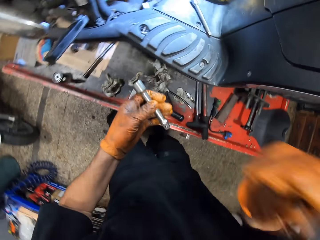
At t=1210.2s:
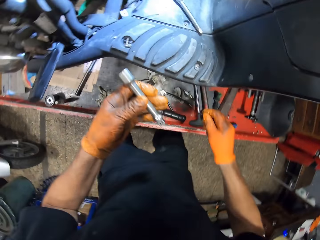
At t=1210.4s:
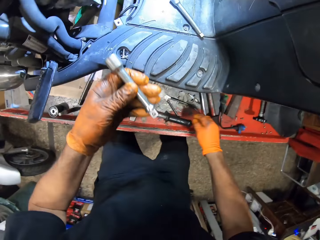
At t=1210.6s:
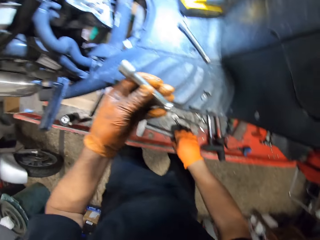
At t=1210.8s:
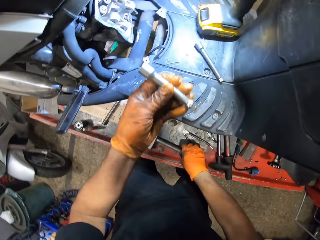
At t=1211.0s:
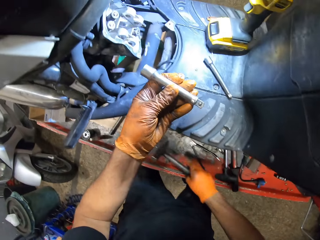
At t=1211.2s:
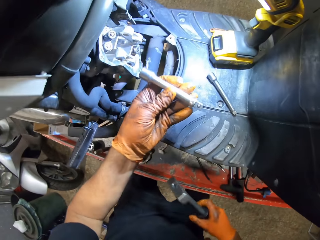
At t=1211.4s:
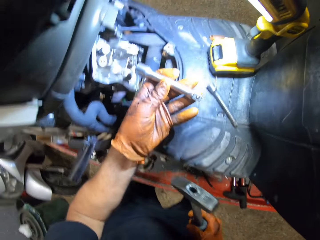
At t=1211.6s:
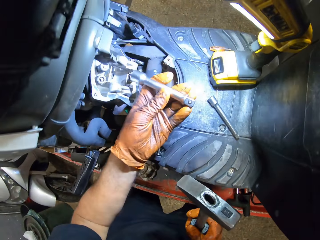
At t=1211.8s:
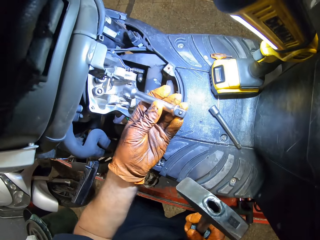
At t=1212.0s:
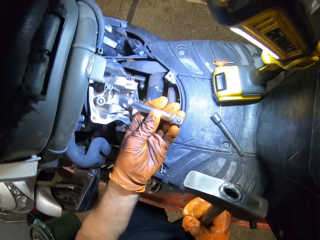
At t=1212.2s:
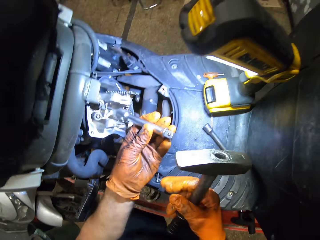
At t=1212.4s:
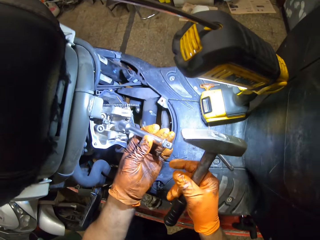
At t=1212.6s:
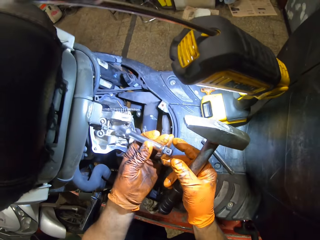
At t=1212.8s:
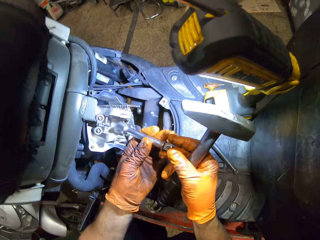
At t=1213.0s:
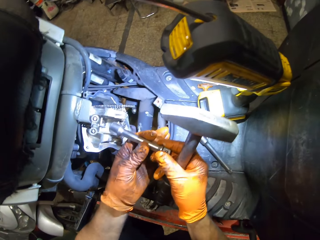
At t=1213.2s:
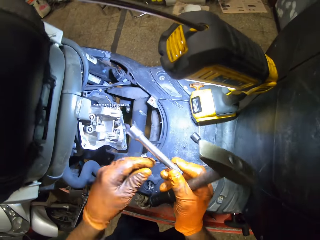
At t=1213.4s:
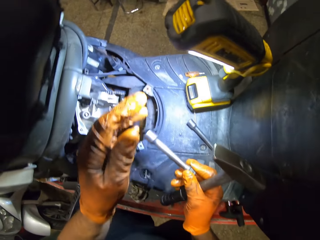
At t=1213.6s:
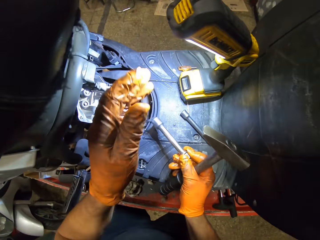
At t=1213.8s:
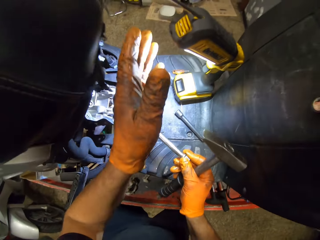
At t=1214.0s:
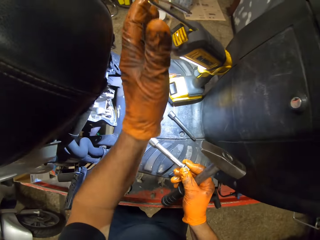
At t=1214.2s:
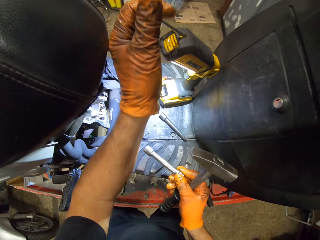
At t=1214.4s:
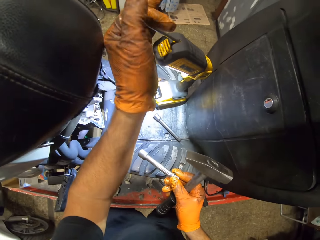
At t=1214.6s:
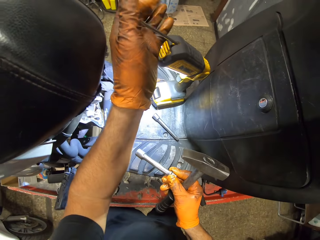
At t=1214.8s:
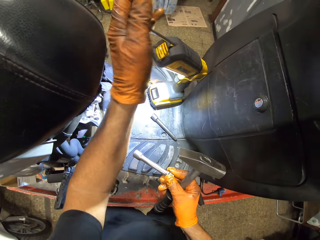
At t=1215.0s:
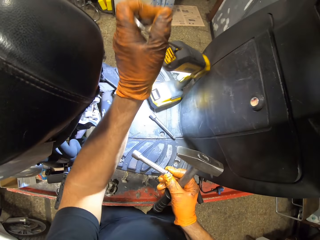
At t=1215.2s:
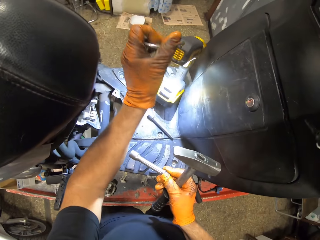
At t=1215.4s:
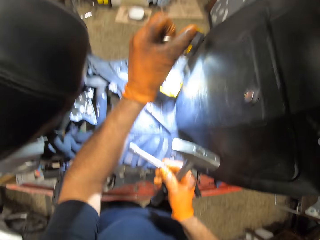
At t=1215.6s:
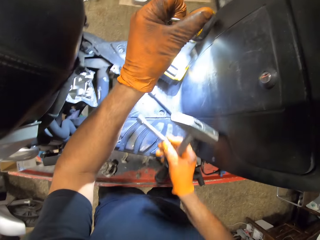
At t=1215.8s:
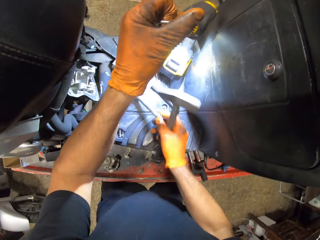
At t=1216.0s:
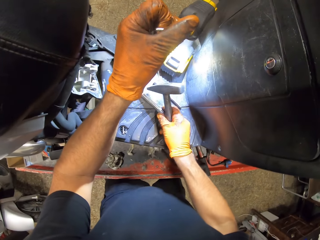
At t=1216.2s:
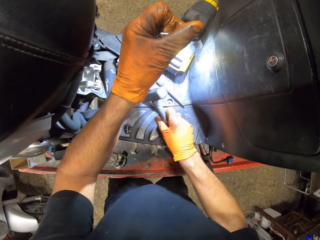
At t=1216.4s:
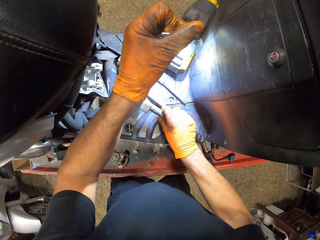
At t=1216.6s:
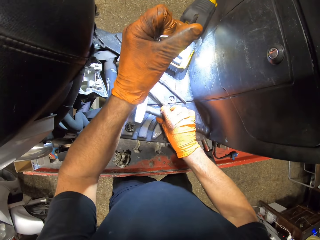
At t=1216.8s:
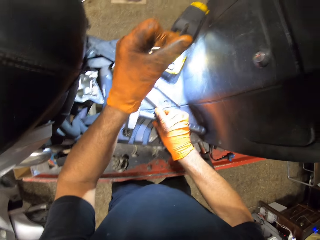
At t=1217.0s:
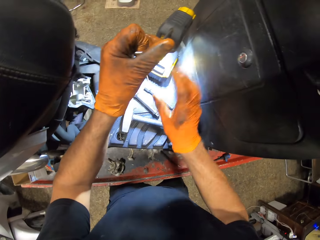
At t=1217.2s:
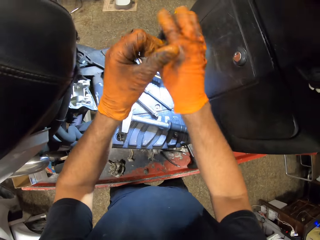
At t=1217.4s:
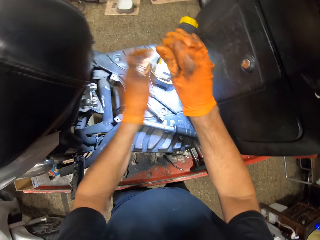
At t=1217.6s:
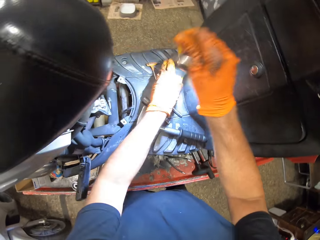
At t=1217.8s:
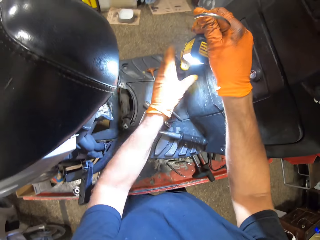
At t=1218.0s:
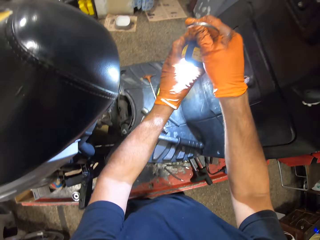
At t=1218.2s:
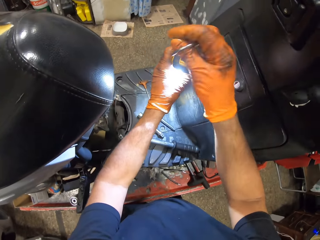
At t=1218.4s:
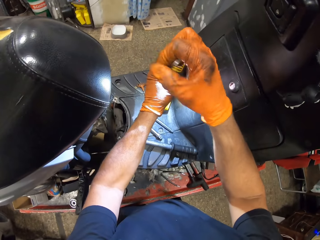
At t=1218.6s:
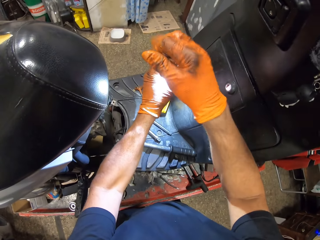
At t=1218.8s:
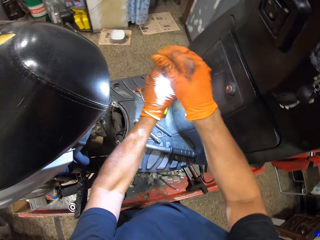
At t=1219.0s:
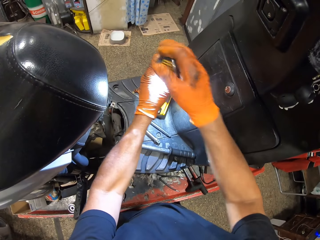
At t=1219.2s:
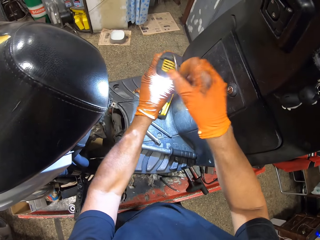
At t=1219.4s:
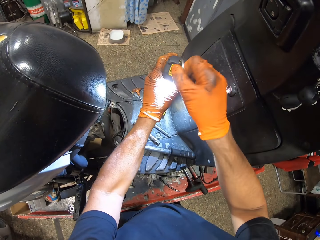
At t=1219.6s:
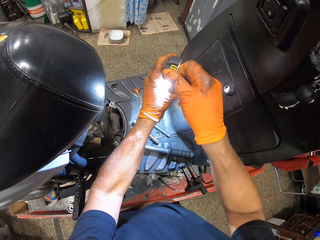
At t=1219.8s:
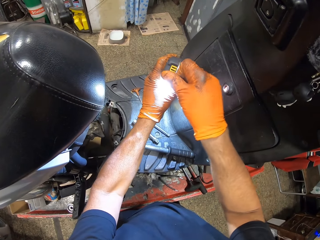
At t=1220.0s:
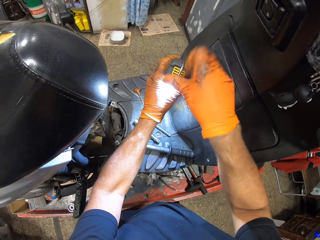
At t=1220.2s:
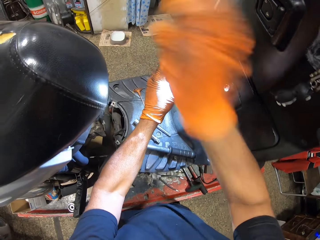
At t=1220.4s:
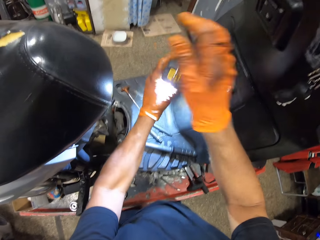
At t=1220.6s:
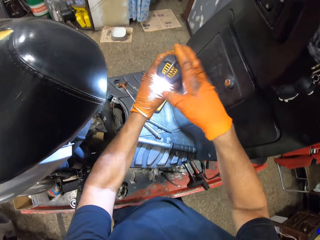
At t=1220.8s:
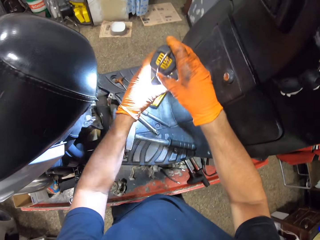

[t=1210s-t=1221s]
The camera wearer picks up the hammer from the work table with his gloved right hand. He holds the spanner with both gloved hands. He holds the spanner in his gloved right hand with the spanner in it. He presses down the lamp hook with his gloved left hand. He adjusts the spotlight. He drops the spanner in his gloved right hand with the hammer in it. He drops the hammer in his gloved right hand on the motorcycle. He holds the lamp hook with his gloved right hand. He holds the lamp stand on the motorcycle with his gloved left hand. He holds the lamp head on the motorcycle with his gloved left hand. He hits down the lamp hook with his gloved right hand. He adjusts the spotlight.

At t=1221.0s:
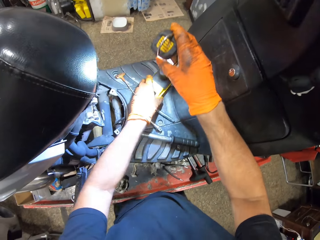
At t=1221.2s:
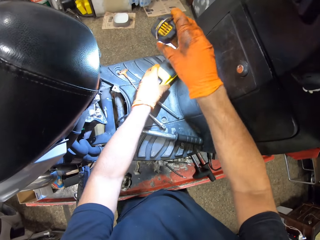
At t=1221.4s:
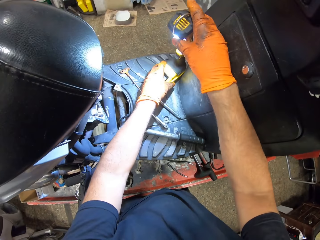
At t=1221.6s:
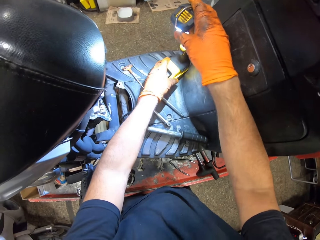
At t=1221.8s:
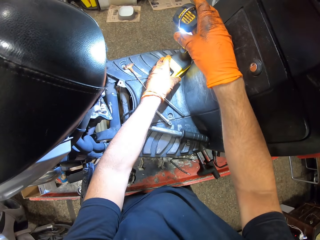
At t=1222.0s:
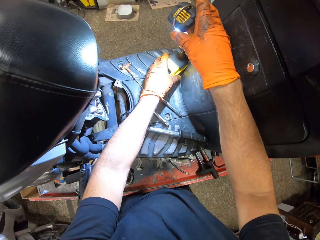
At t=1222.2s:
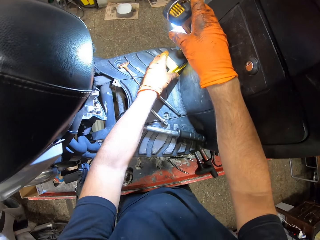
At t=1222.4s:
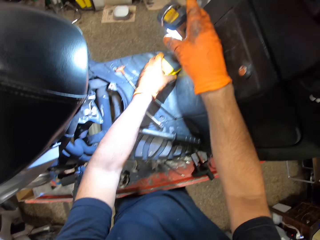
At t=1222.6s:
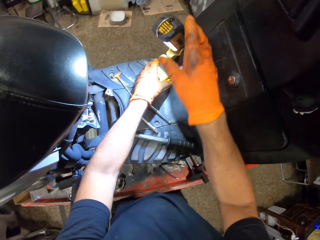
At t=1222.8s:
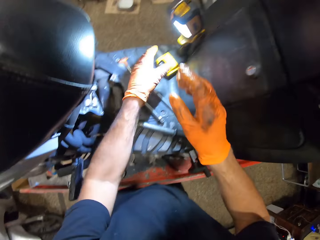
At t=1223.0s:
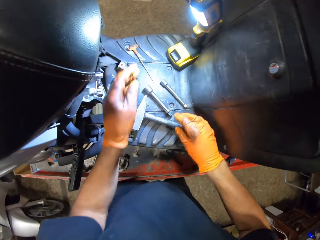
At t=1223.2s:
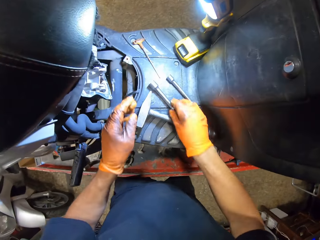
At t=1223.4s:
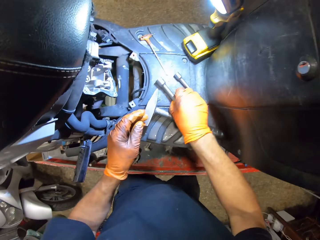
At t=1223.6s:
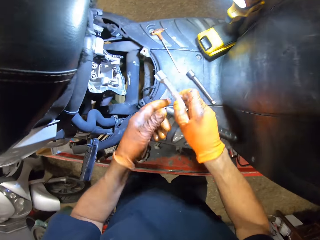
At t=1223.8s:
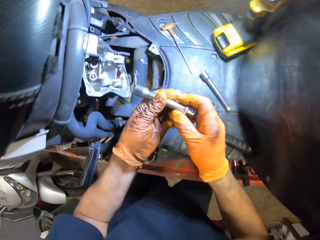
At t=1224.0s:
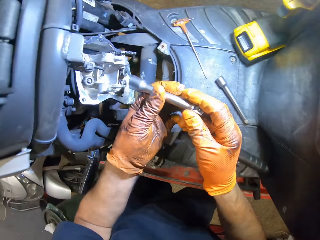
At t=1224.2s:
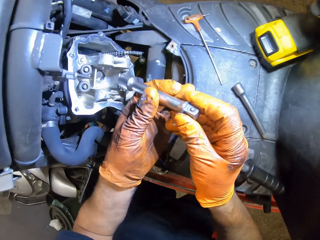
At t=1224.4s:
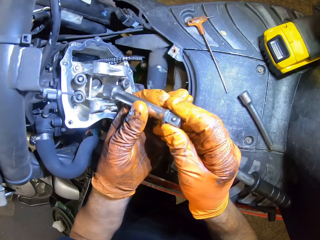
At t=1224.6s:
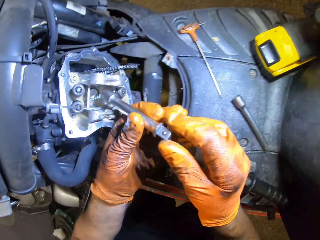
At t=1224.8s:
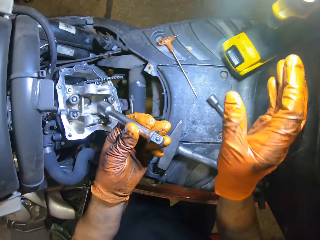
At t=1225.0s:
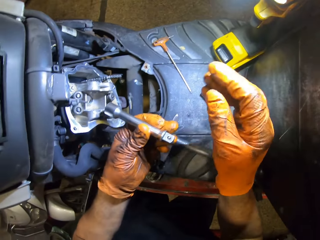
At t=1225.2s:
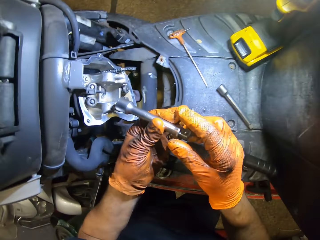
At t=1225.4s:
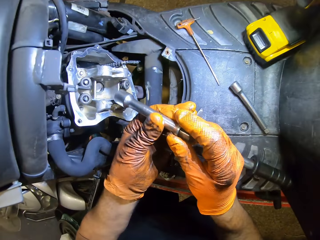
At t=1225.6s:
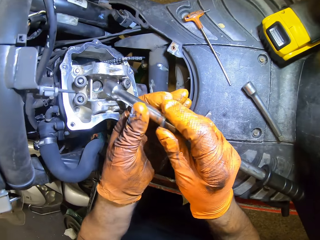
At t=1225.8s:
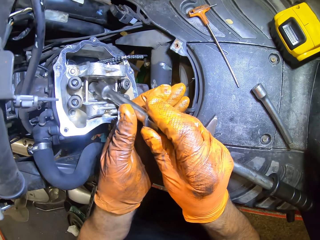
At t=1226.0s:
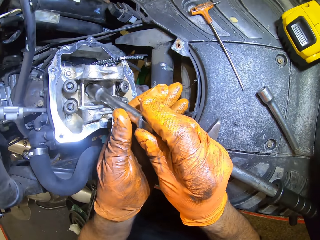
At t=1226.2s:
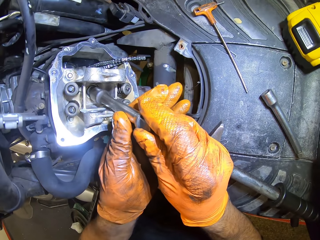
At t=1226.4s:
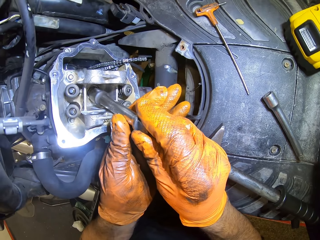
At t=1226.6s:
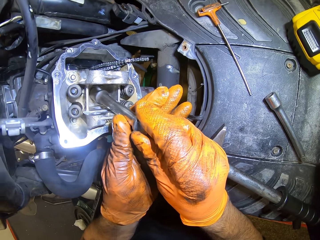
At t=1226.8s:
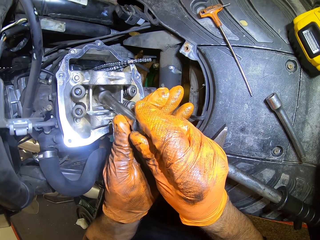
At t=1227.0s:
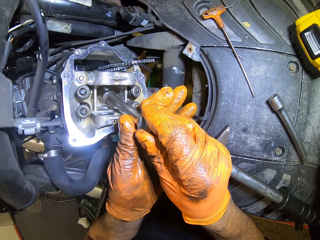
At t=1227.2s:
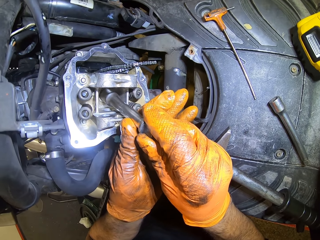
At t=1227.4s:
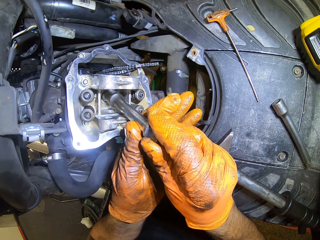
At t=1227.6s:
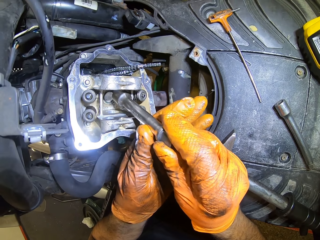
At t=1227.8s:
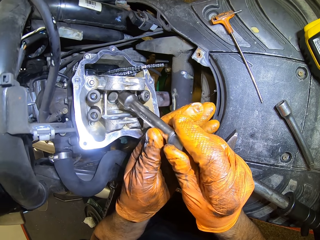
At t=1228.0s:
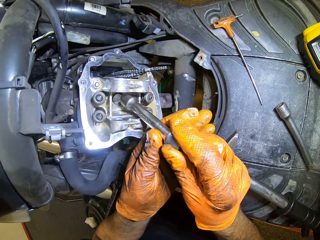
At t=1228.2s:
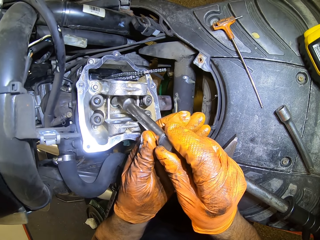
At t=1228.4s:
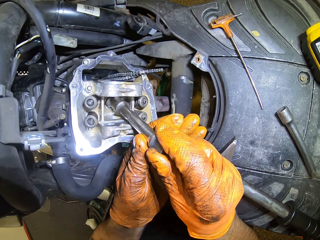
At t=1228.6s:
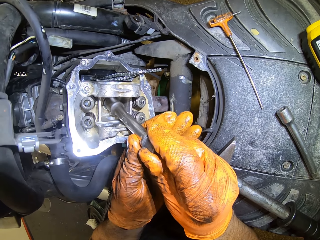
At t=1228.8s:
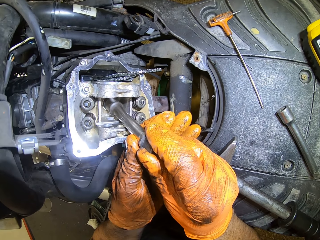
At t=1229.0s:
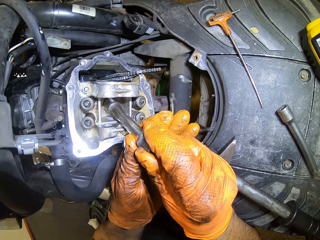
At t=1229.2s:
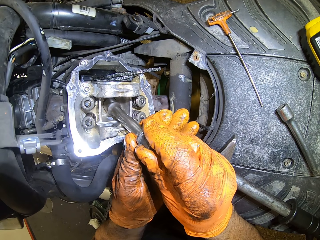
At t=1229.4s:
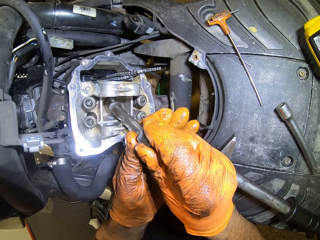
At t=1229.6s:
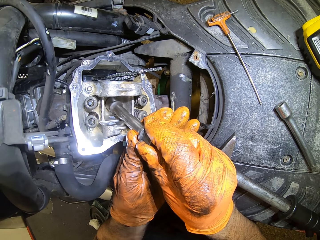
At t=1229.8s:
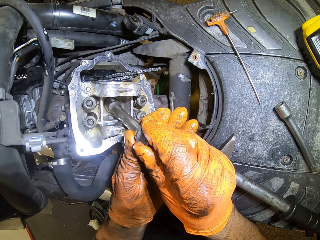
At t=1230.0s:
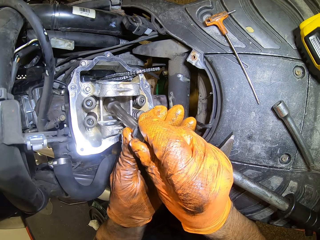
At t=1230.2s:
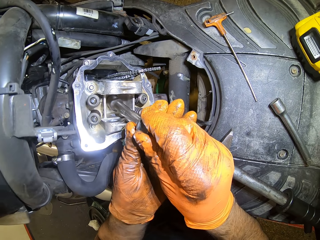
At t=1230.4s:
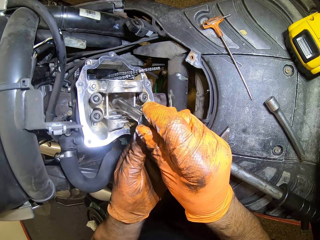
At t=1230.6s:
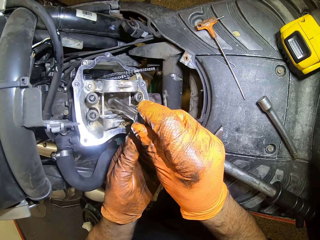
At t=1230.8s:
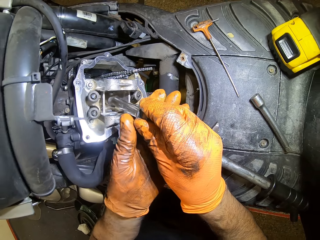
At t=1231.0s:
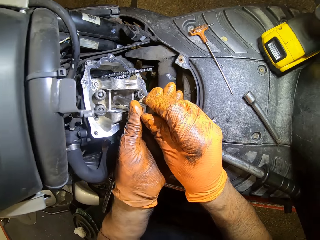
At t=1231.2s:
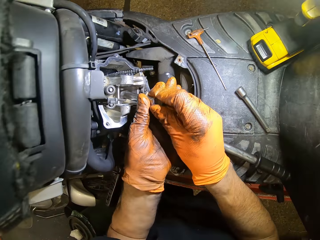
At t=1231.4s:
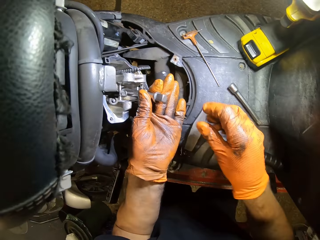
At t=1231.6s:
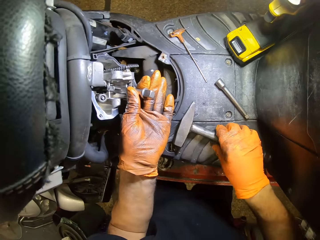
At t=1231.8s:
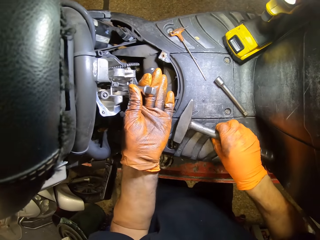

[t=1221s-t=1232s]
The camera wearer adjusts the lamp on the motorcycle with both gloved hands. He picks up the spanner or wrench on the motorcycle with his gloved right hand. He holds the spanner in both gloved hands. He waves his gloved right hand. He fixes the wrench on the engine.
